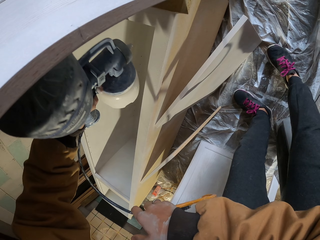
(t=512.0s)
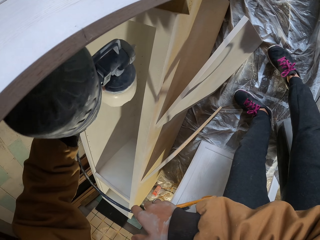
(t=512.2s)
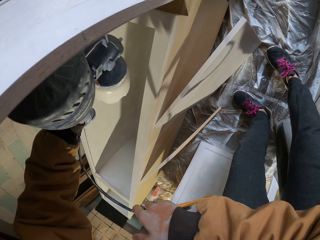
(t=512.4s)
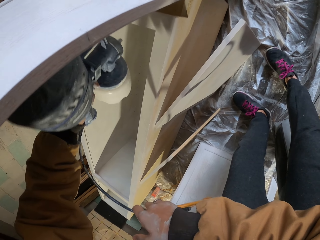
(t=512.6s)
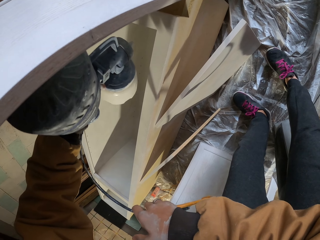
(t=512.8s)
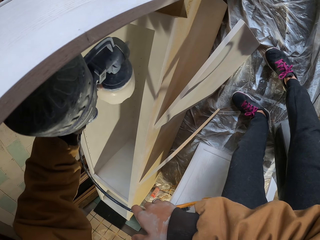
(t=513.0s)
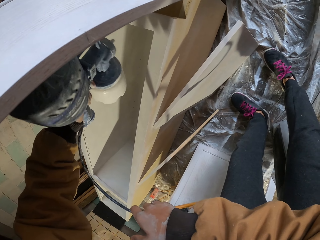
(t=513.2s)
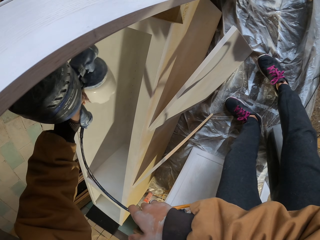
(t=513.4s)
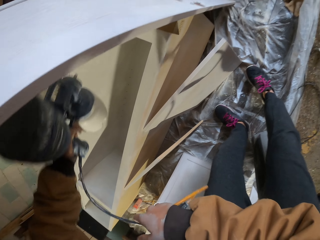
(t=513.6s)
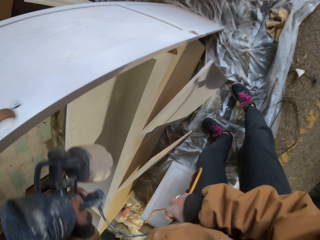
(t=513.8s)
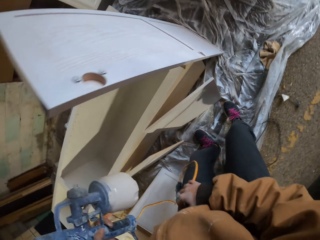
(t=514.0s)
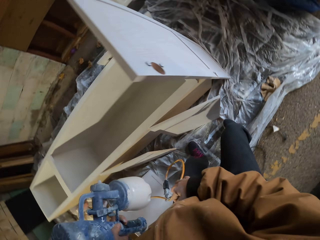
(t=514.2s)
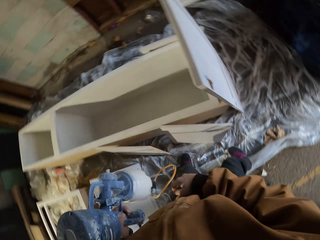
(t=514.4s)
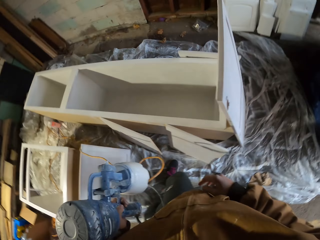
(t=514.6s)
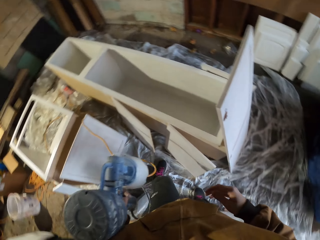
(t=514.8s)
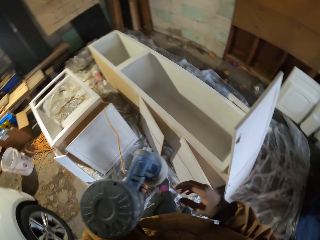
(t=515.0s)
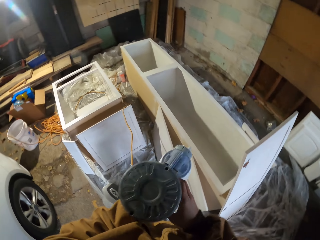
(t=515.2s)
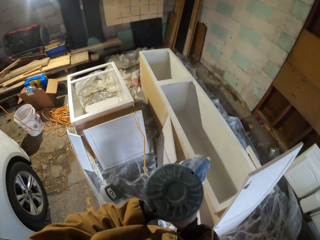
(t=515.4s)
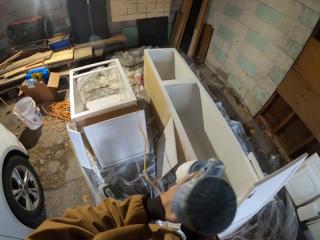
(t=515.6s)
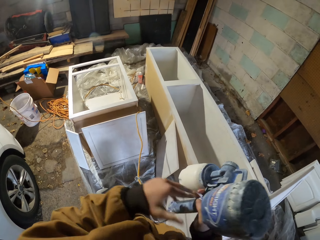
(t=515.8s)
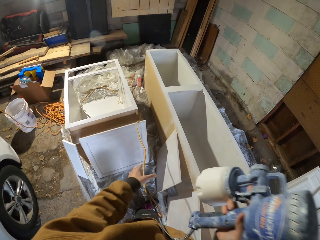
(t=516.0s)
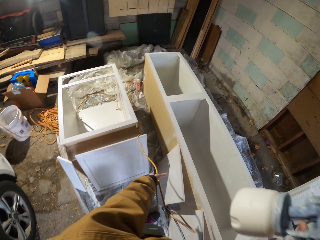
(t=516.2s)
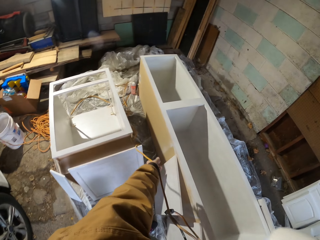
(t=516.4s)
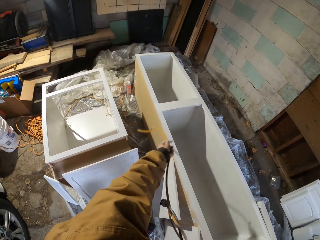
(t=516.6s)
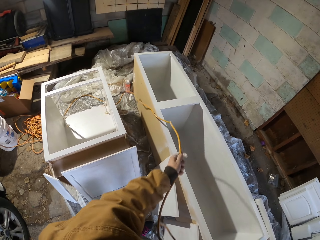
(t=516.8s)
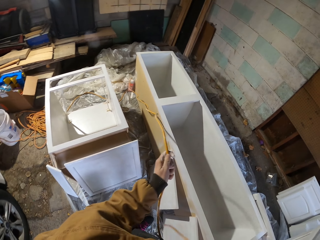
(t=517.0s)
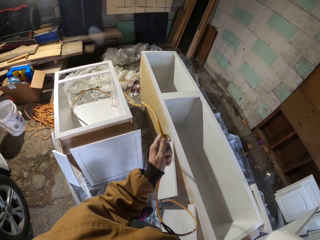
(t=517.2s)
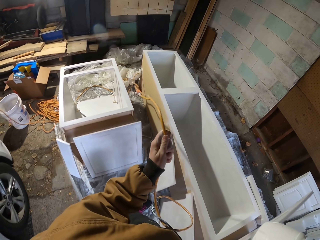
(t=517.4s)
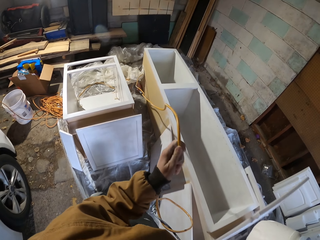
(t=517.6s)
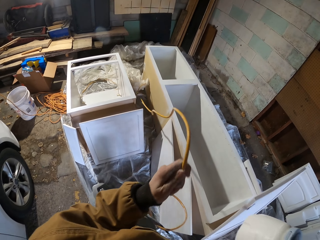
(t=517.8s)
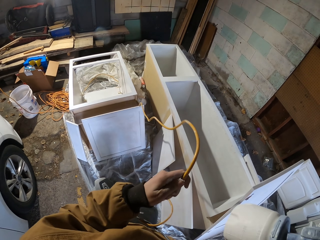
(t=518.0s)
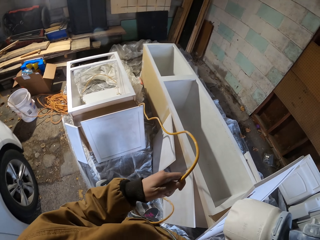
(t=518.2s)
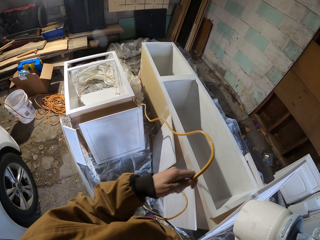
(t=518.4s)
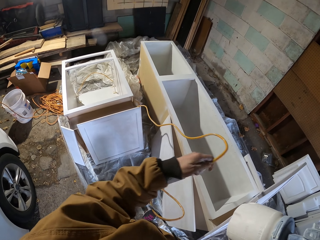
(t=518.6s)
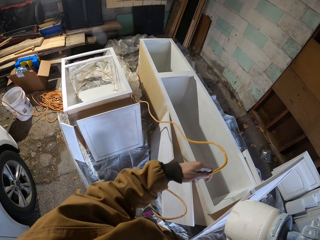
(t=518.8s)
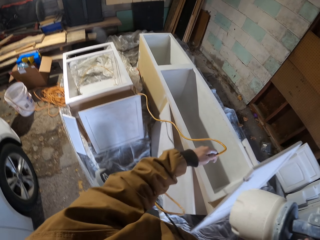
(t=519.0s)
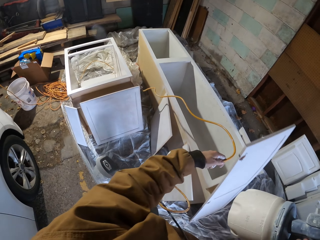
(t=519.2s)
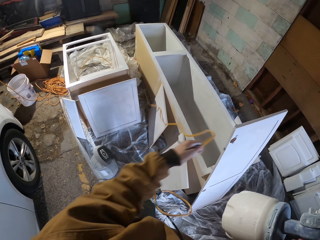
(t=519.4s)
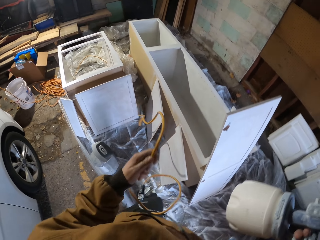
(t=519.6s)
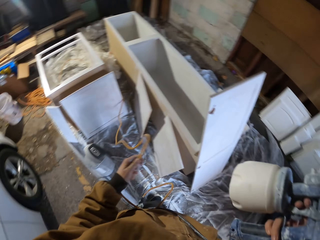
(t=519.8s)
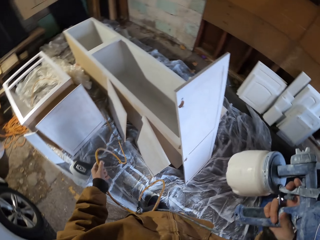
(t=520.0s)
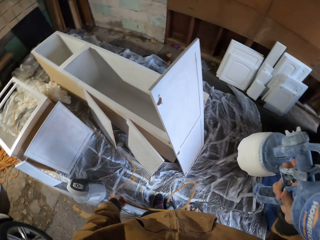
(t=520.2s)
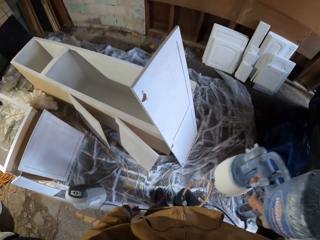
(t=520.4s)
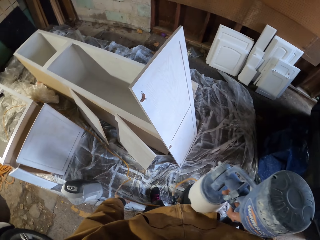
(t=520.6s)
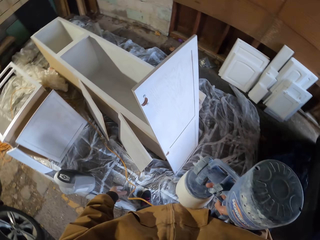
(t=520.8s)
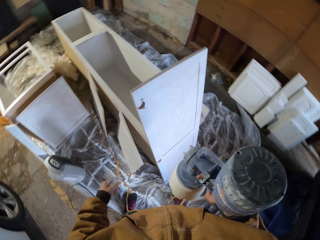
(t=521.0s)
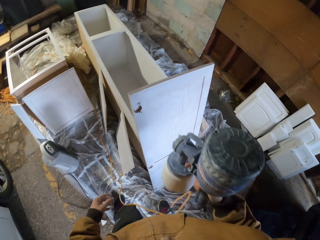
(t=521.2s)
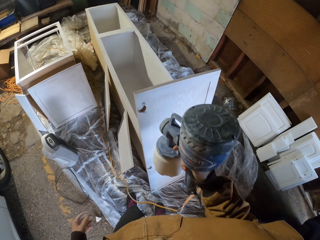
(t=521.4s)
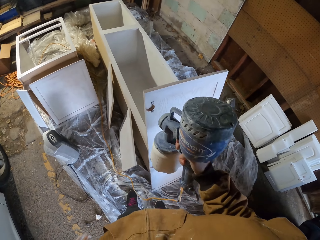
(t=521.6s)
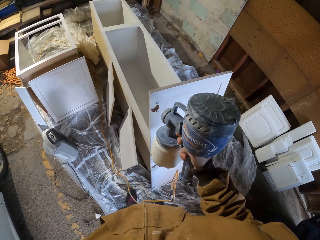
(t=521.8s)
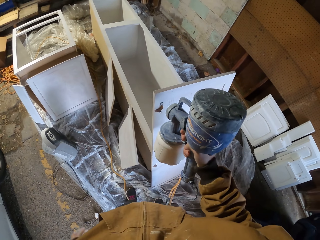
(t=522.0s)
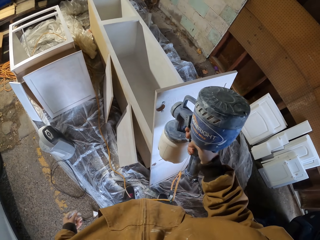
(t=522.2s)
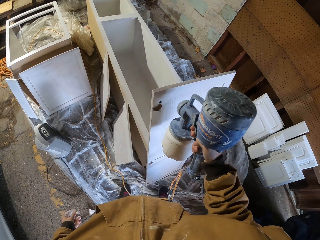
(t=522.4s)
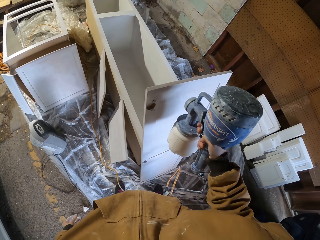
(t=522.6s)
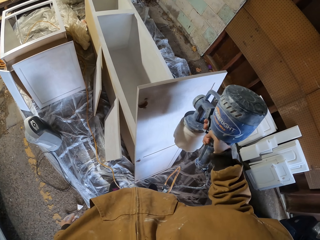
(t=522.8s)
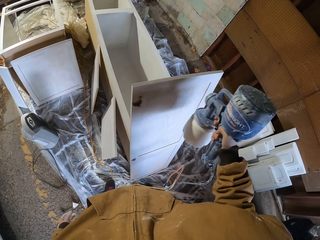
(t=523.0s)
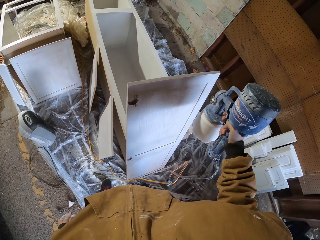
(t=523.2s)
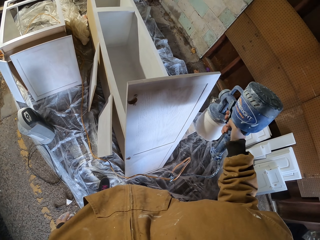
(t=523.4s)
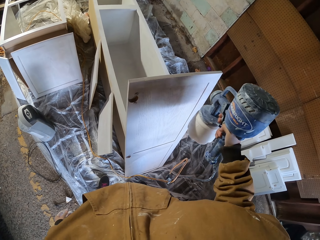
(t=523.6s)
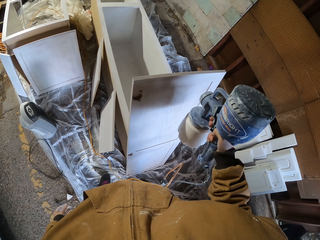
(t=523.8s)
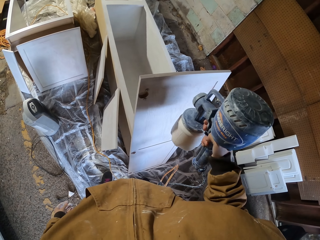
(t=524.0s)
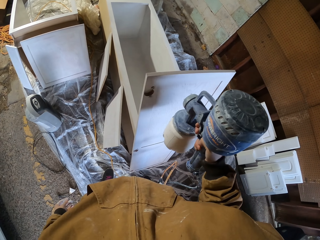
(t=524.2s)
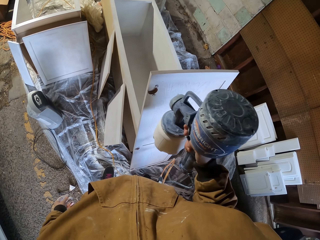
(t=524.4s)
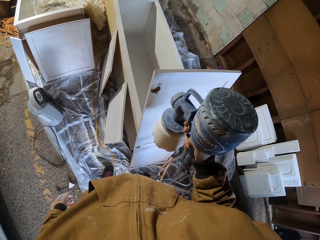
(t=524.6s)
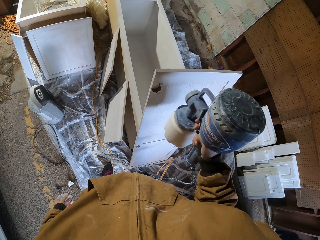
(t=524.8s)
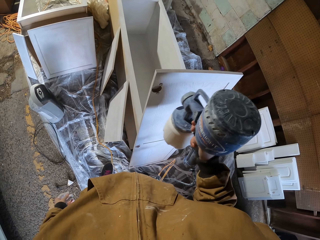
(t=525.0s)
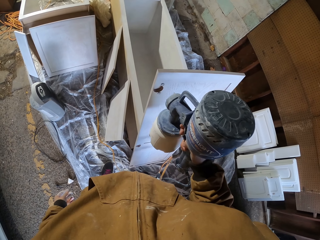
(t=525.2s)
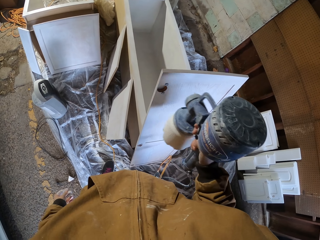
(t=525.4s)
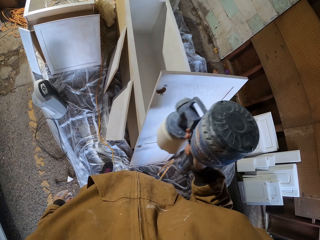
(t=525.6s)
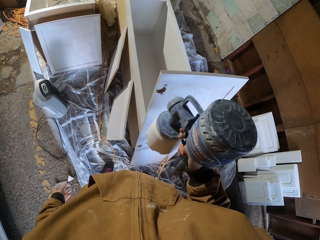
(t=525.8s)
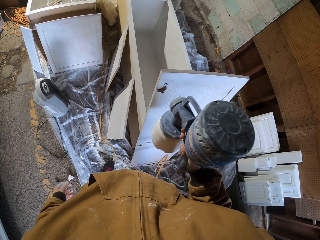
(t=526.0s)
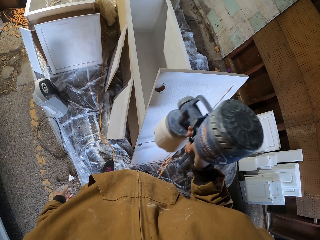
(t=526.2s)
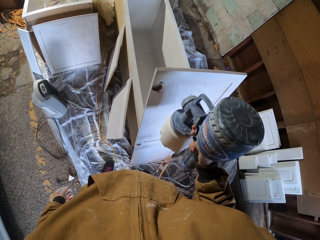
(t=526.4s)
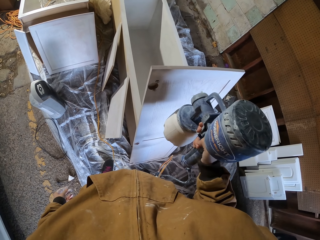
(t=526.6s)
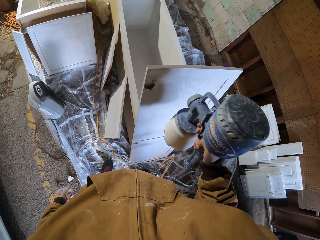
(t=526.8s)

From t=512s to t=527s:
The camera wearer unhands the paint sprayer cable. They pass the paint sprayer to the right hand. They pull the paint sprayer cable. They drop the paint sprayer cable. They paint the cabinet door with the paint sprayer.

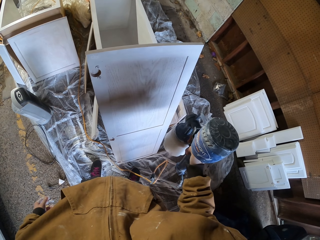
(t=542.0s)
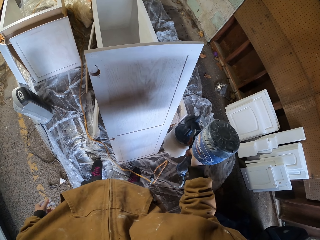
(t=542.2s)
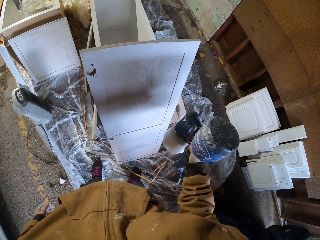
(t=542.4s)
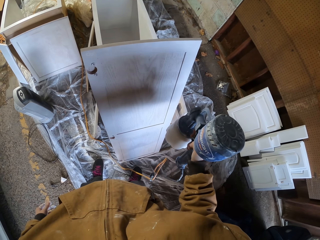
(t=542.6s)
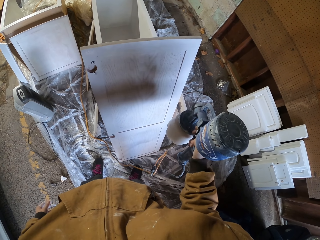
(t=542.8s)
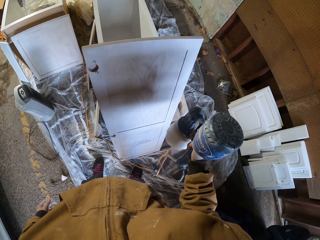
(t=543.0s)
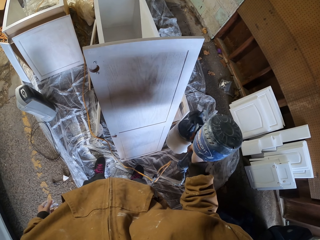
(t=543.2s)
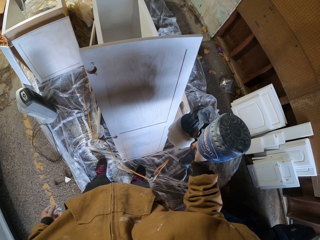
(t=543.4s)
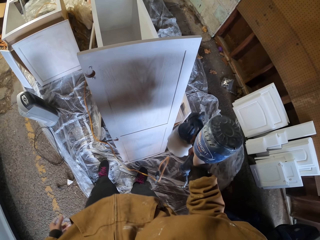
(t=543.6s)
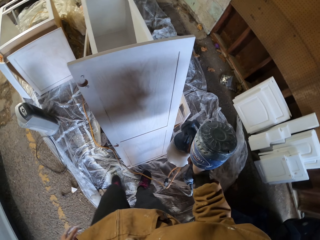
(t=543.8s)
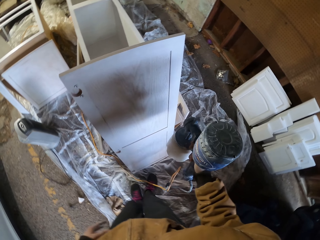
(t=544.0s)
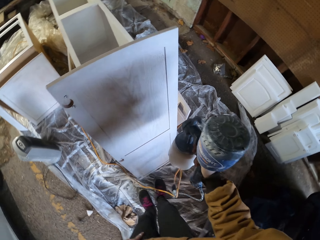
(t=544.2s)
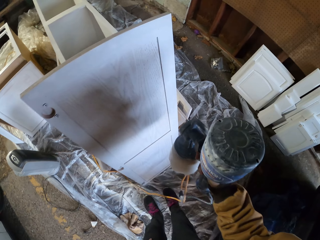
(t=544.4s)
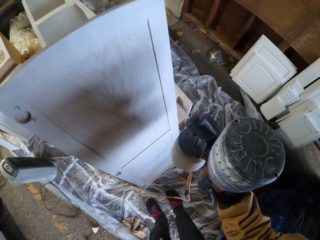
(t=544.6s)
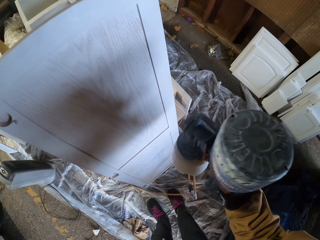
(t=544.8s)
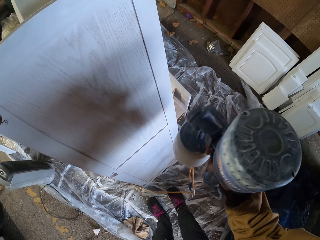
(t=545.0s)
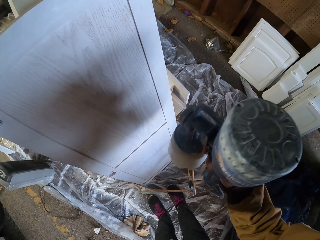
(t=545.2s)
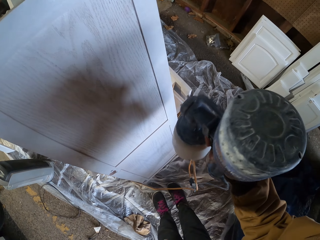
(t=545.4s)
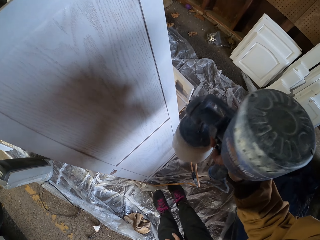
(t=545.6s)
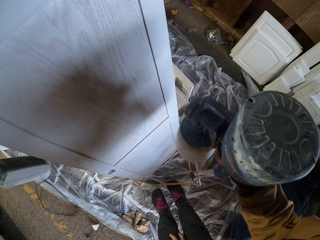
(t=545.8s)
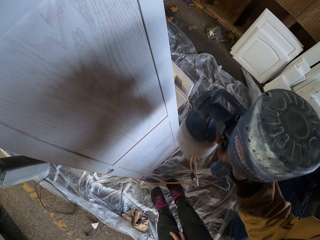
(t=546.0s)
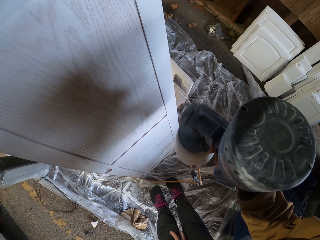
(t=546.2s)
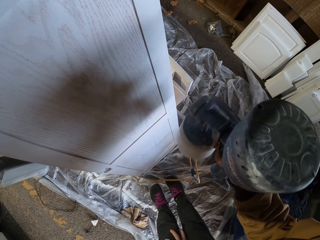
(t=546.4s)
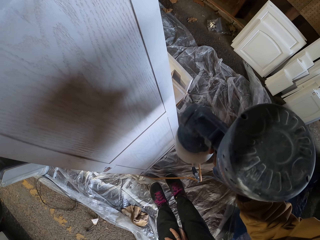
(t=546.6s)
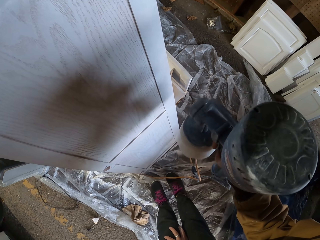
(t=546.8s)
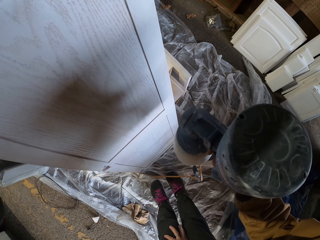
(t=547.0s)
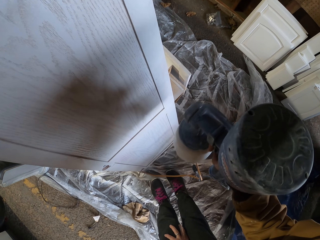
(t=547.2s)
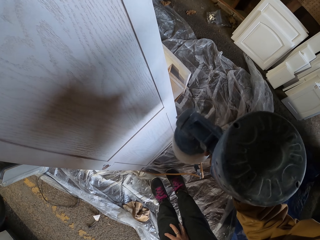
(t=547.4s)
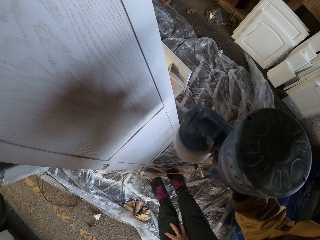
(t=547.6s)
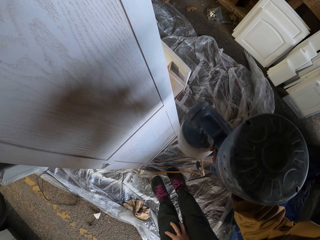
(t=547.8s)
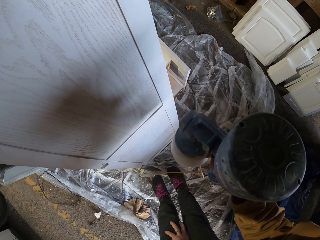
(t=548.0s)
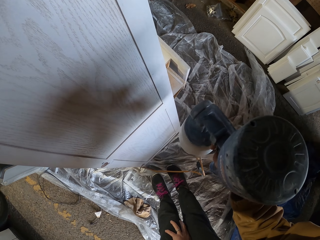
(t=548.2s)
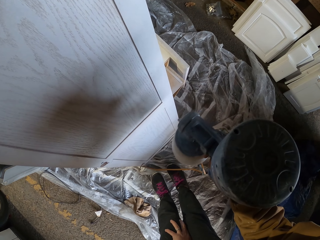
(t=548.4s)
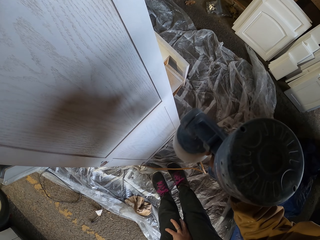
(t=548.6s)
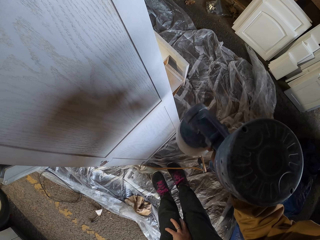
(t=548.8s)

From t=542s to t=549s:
The camera wearer moves the legs.
